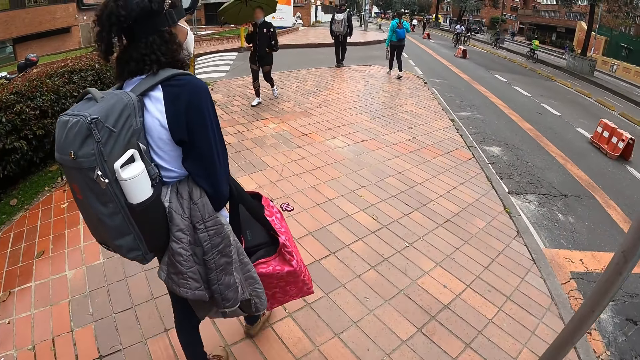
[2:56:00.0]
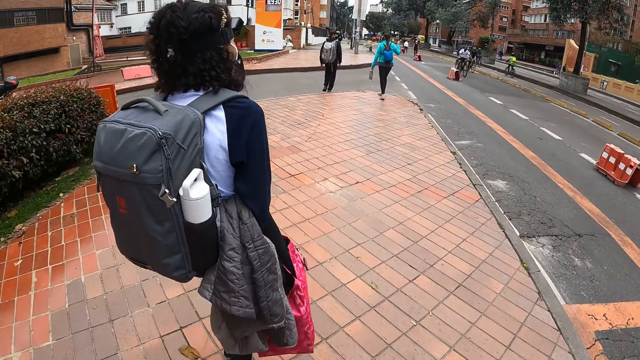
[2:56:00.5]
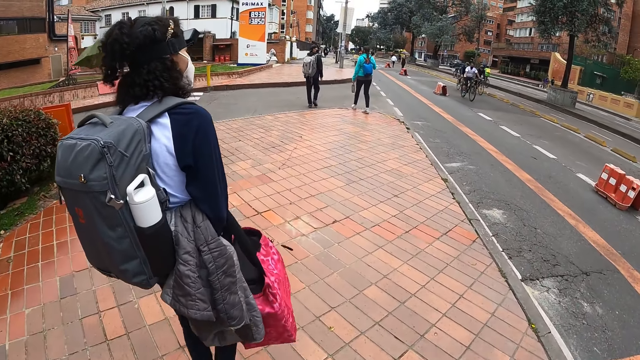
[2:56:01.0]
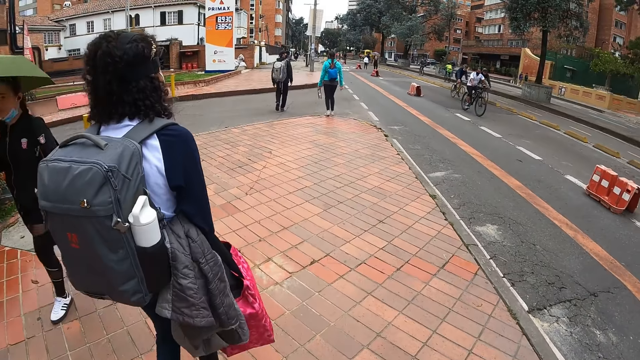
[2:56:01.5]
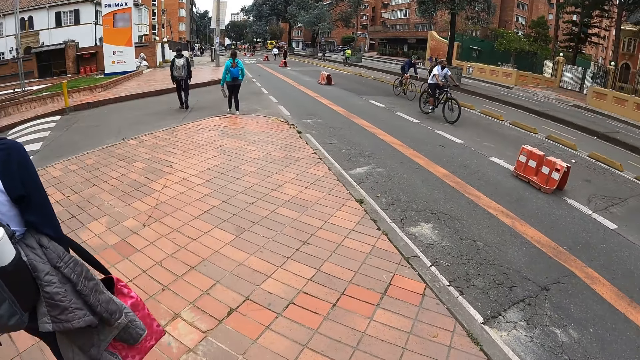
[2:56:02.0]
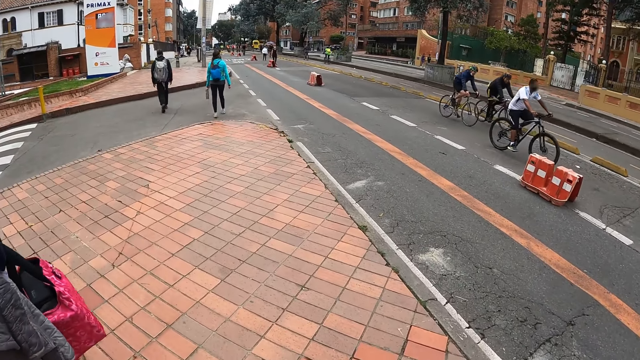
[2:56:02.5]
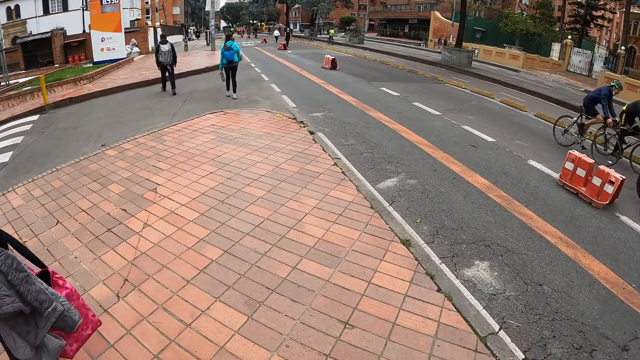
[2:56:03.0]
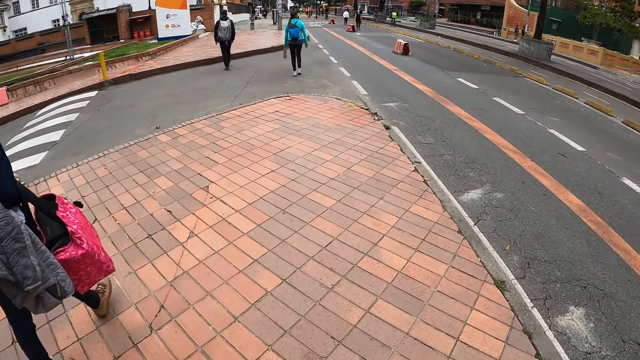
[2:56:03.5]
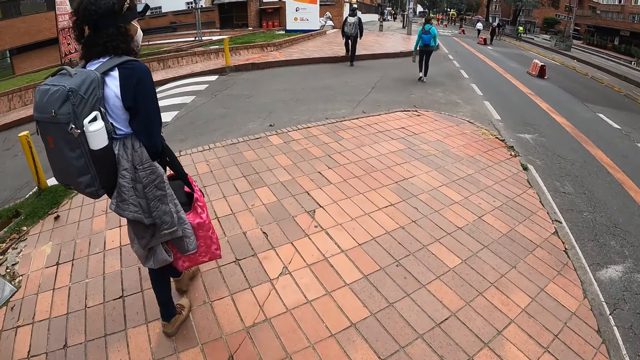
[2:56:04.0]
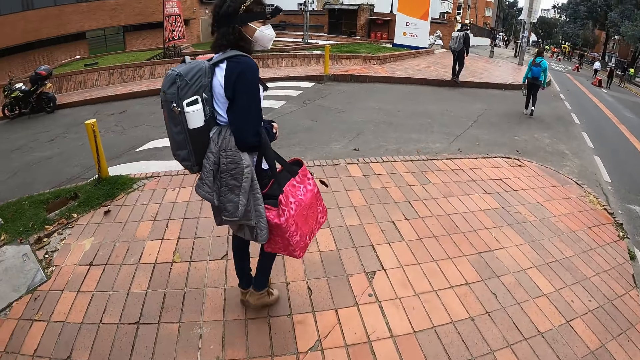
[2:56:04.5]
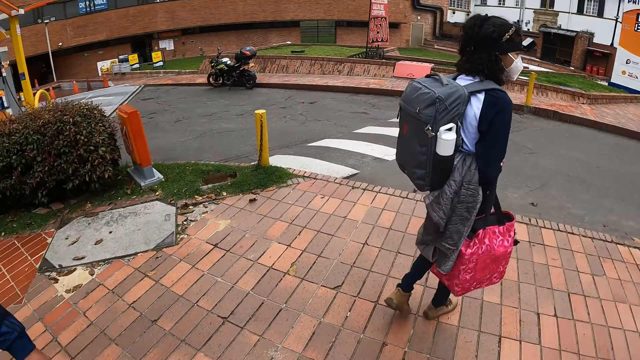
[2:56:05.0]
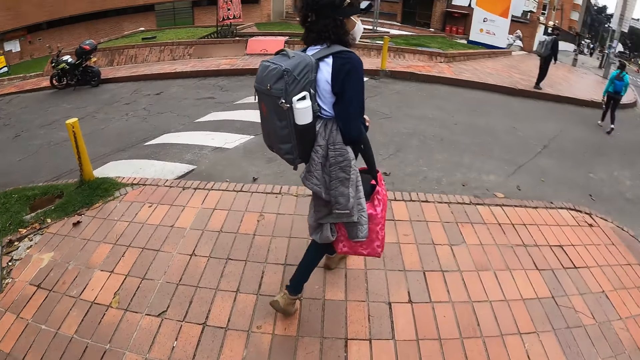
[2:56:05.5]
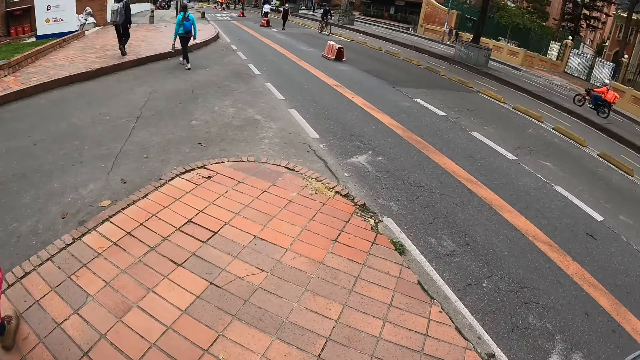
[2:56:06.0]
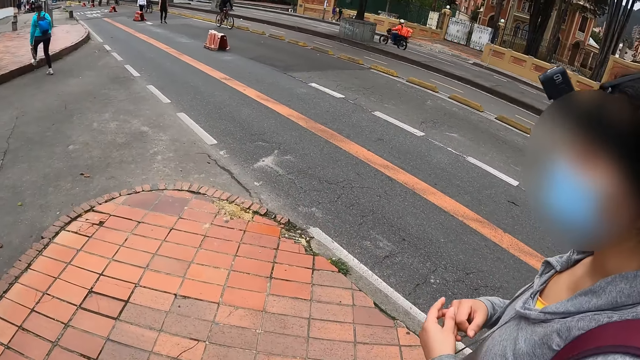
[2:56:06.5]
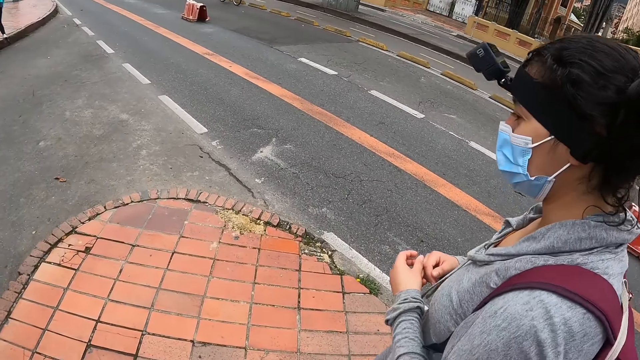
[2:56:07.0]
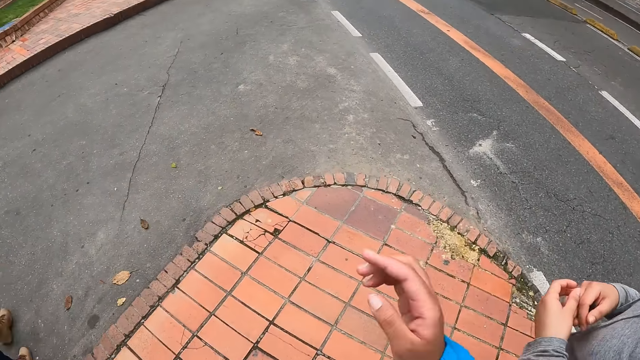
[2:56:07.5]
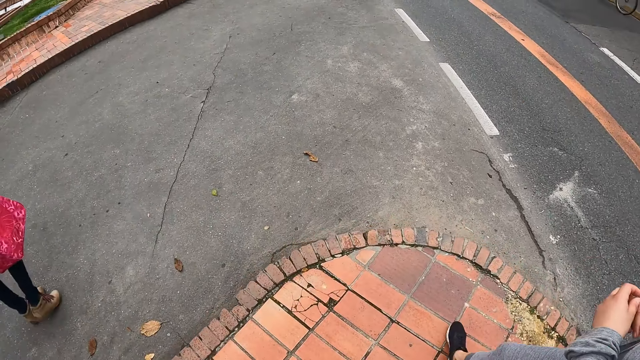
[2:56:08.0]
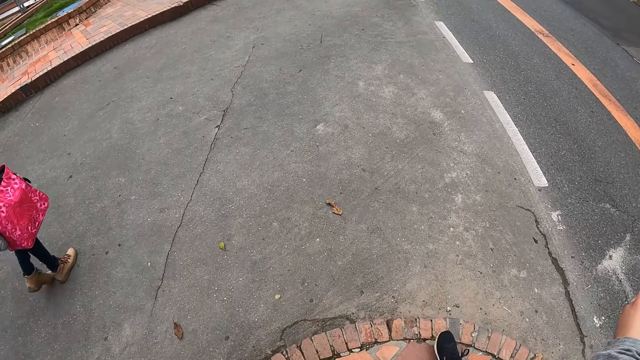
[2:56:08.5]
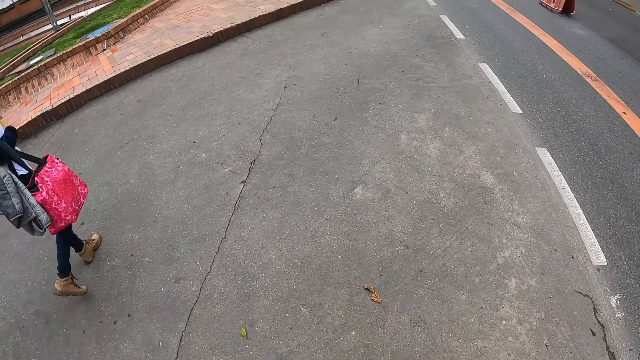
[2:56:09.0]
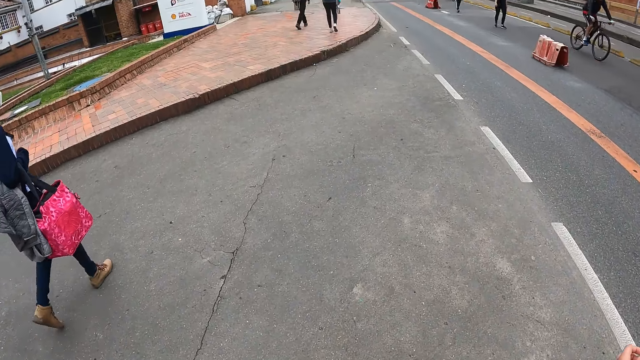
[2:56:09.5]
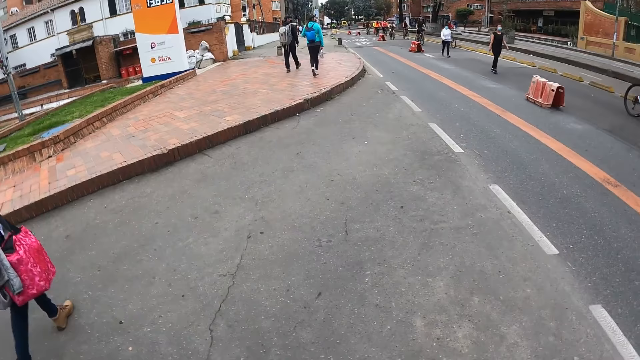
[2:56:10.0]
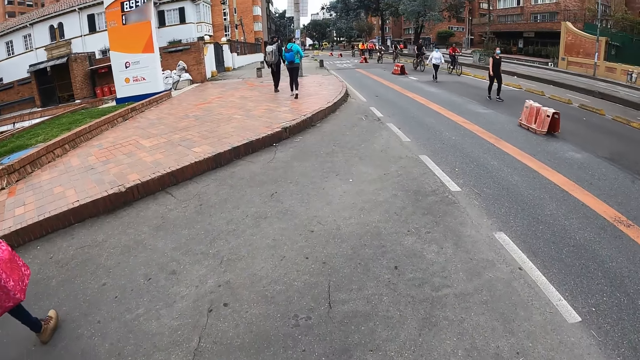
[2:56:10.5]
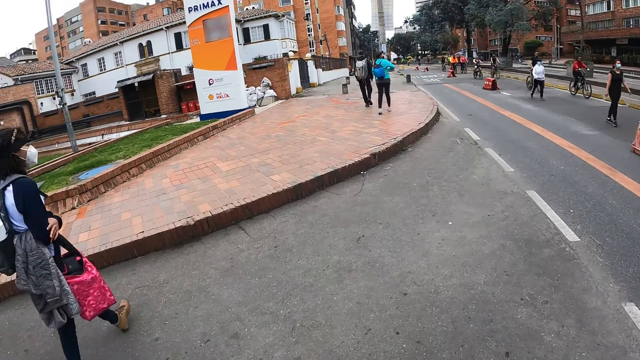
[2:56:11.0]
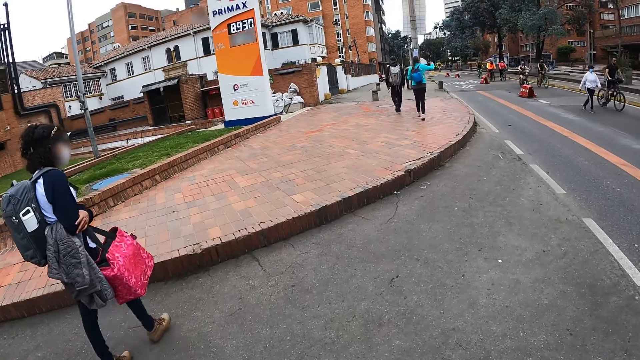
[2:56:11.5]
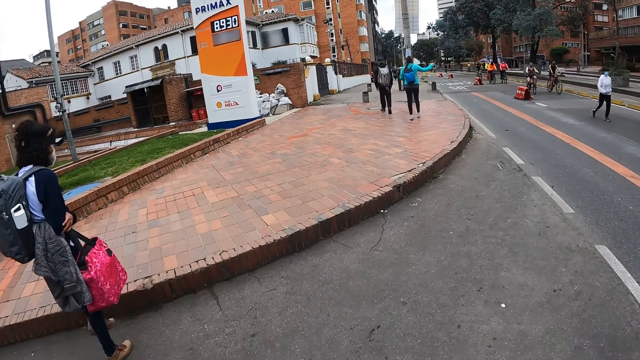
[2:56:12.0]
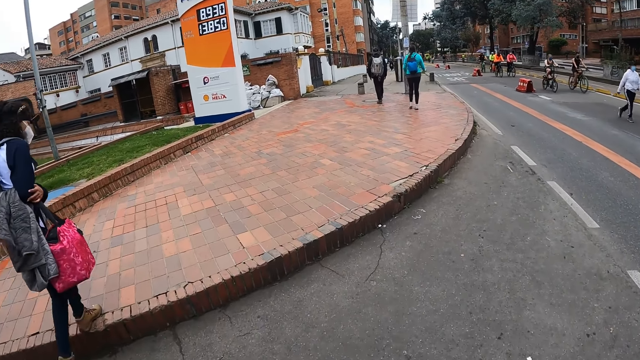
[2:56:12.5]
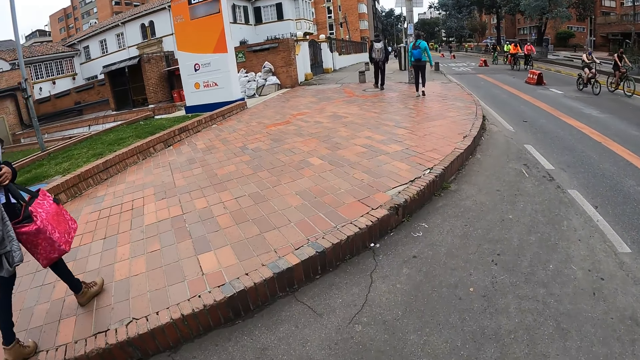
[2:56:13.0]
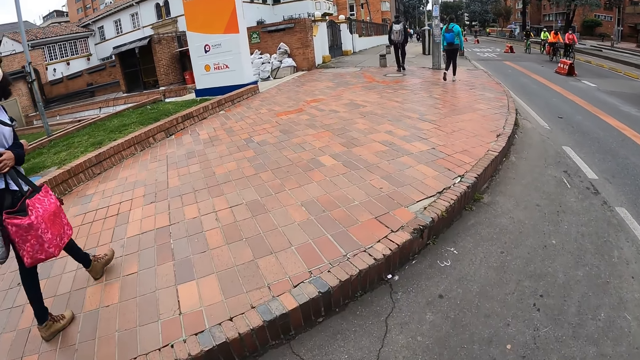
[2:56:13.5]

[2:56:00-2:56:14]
The camera wearer walks on the sidewalk. A woman crosses the road. The woman passes a water bottle from her right hand to her left hand. The camera wearer crosses the road. The woman gesticulates with her right hand.

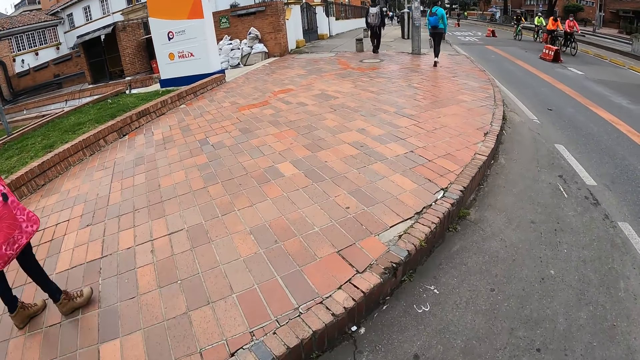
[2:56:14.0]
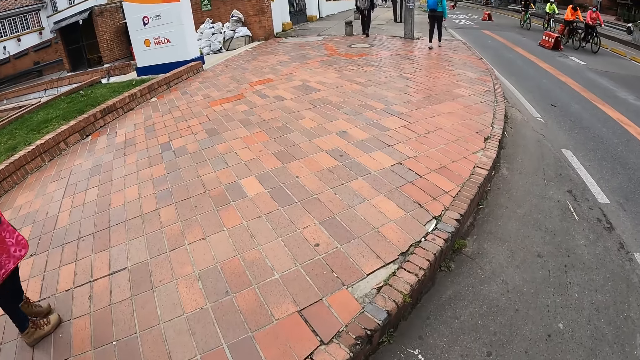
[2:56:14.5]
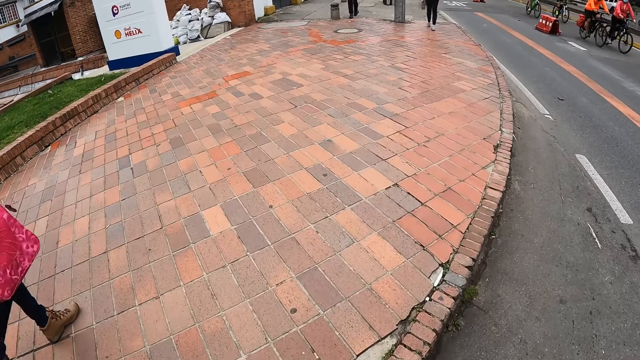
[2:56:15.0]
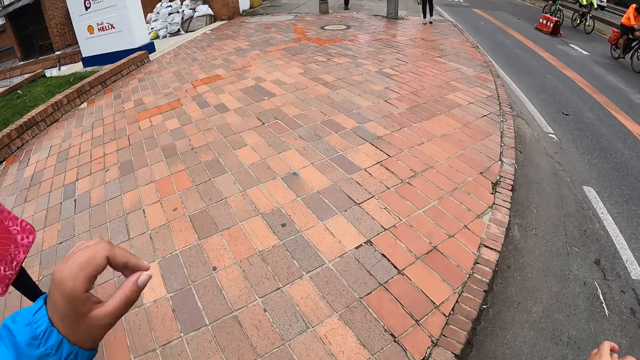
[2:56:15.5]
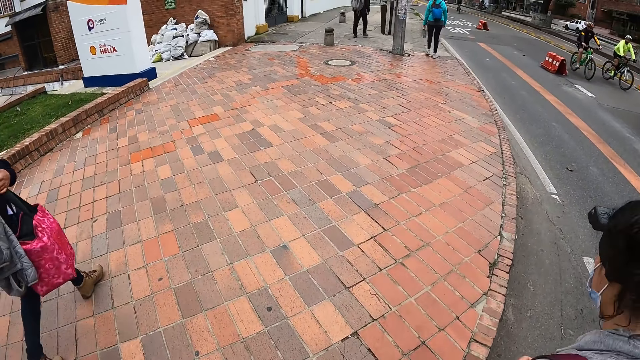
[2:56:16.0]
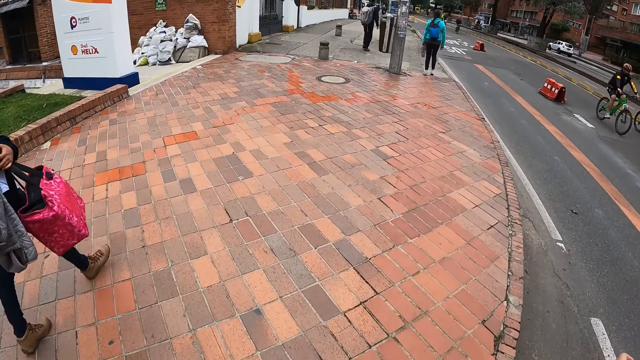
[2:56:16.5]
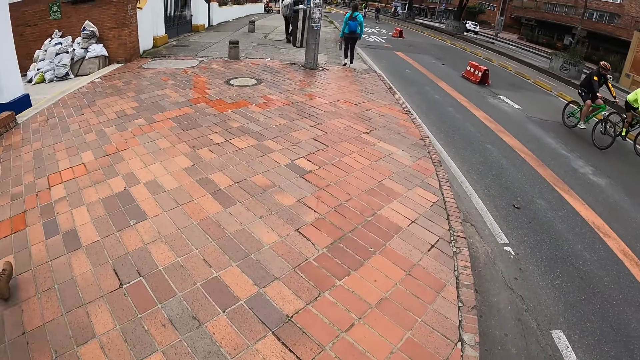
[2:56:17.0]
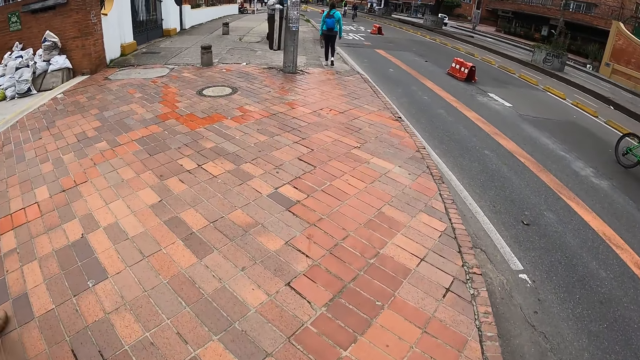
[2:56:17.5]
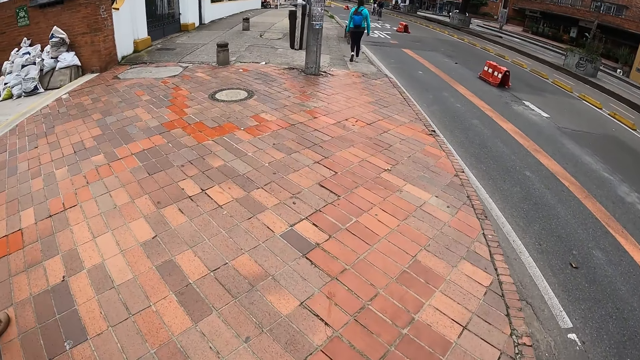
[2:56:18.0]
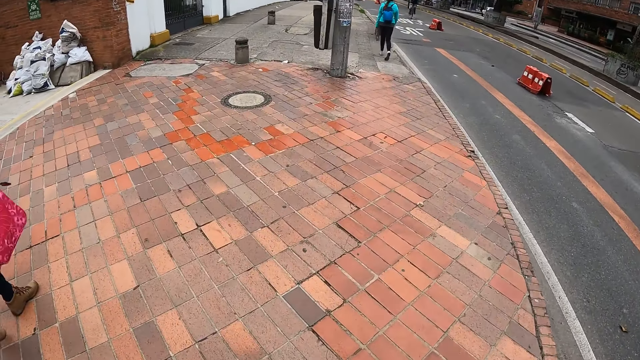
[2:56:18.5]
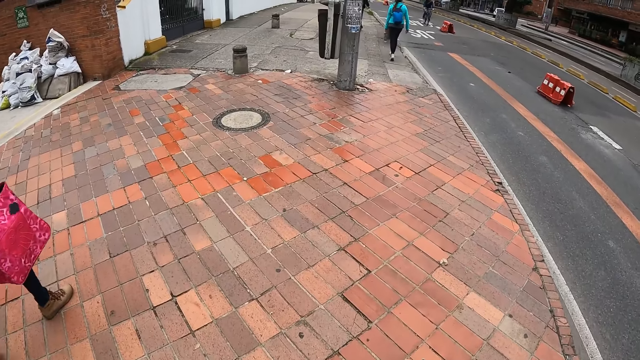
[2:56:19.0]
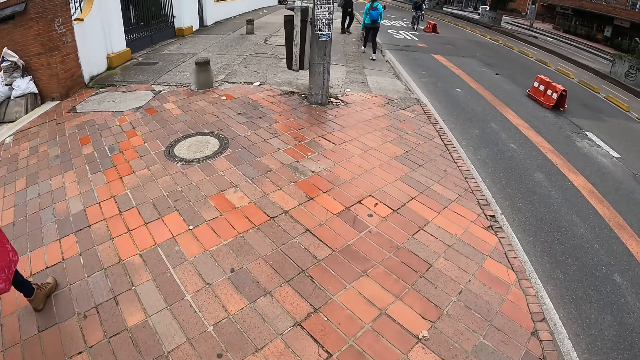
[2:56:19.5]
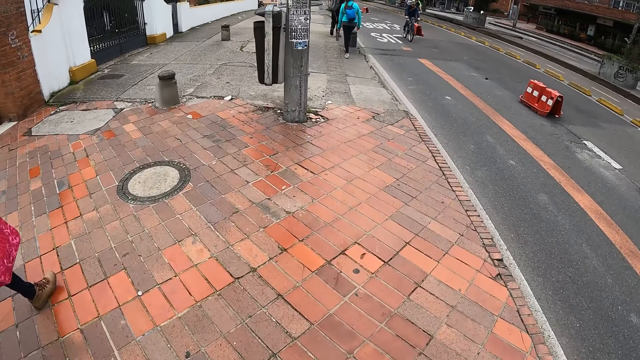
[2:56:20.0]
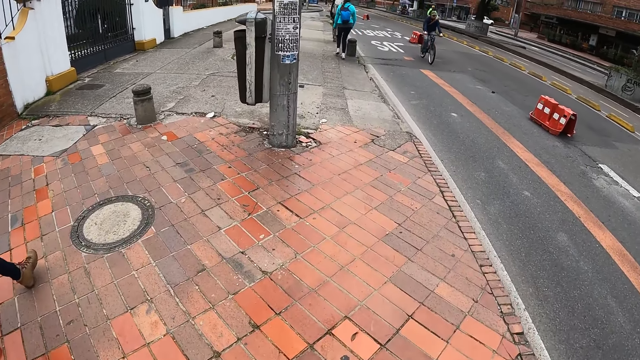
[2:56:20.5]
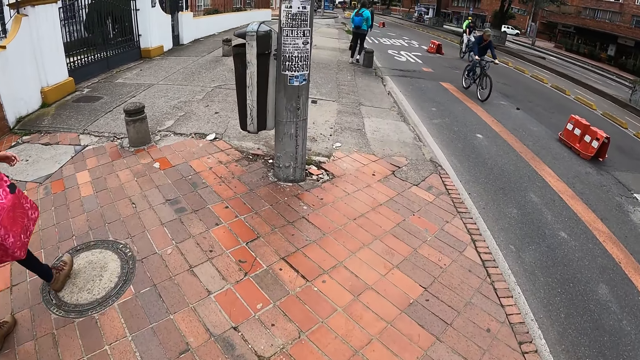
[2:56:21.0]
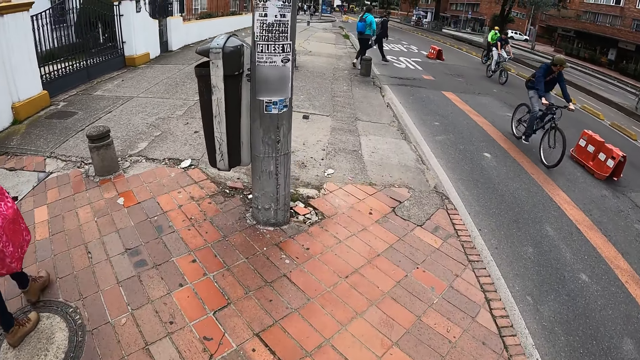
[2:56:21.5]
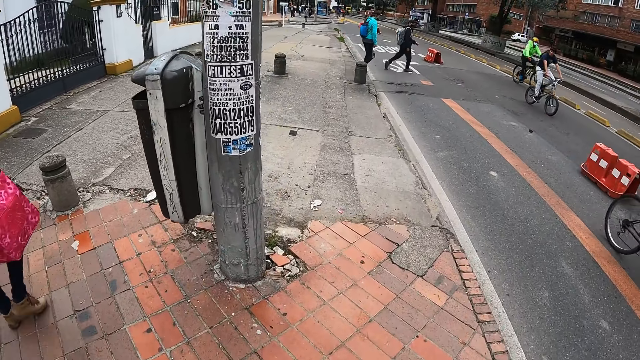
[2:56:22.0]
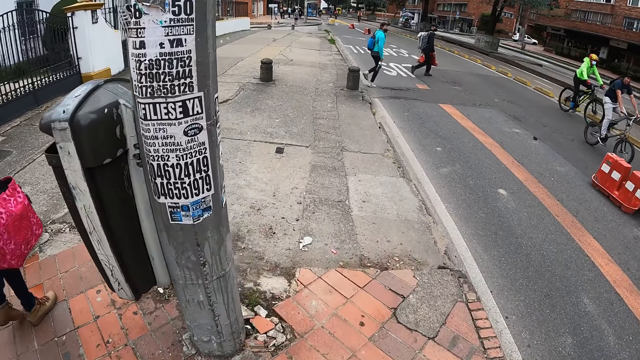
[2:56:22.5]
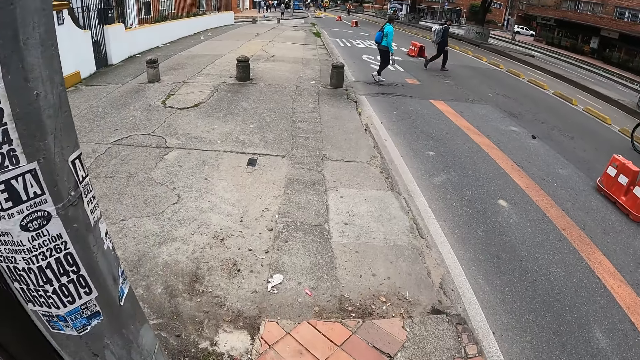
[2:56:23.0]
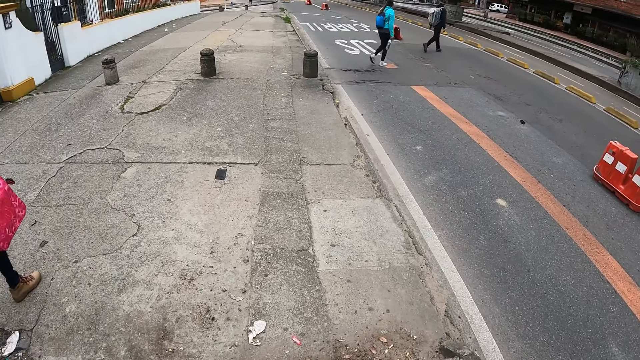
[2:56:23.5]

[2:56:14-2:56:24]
A woman walks on the sidewalk. The camera wearer walks on the sidewalk. Another woman crosses a road with a man.
